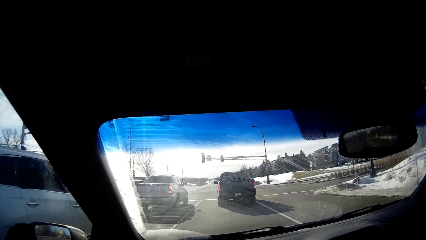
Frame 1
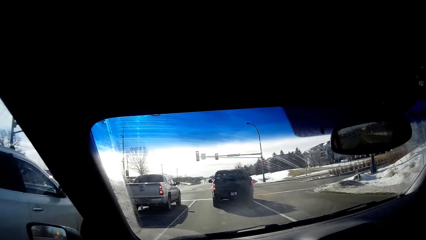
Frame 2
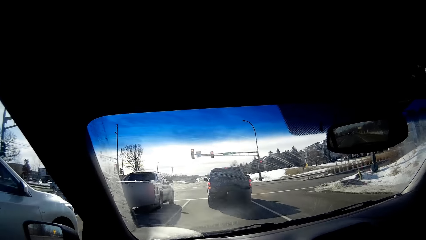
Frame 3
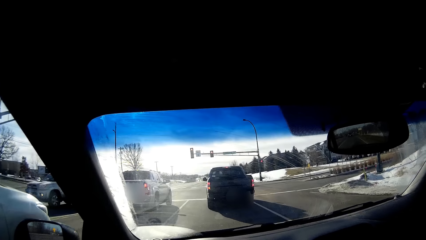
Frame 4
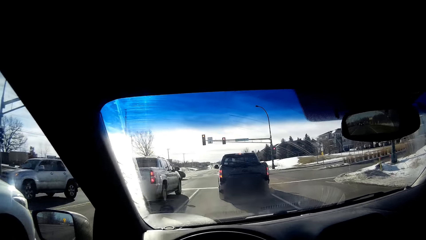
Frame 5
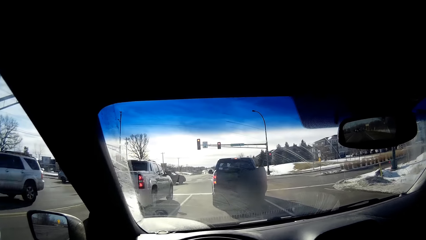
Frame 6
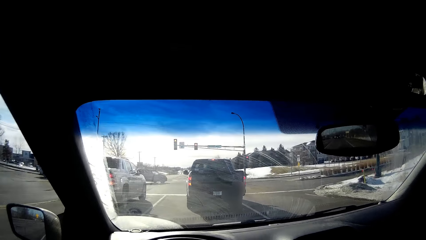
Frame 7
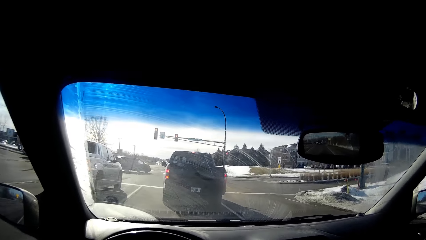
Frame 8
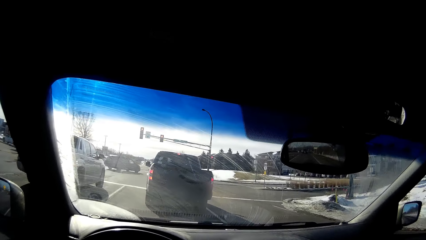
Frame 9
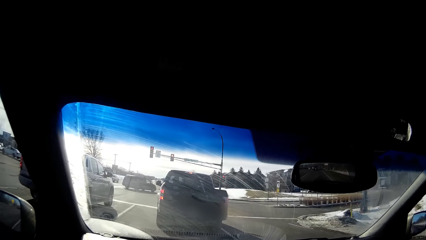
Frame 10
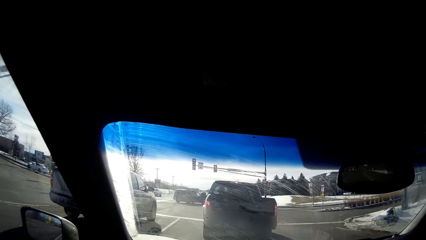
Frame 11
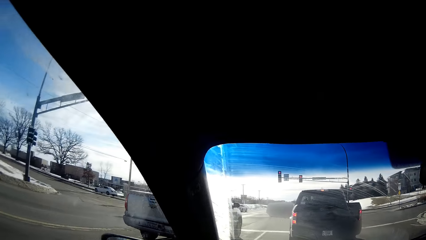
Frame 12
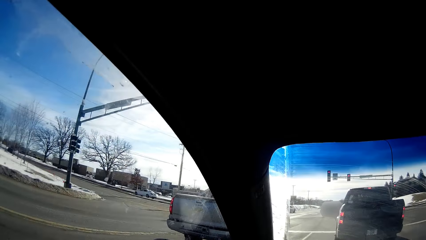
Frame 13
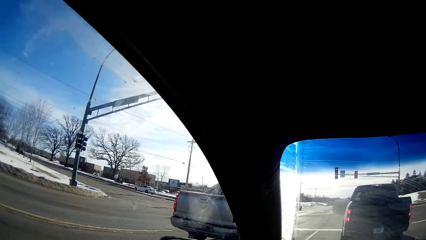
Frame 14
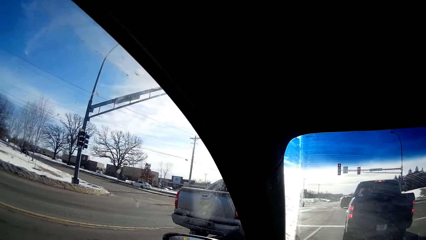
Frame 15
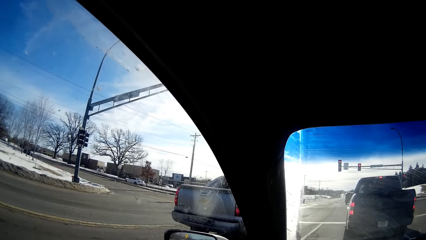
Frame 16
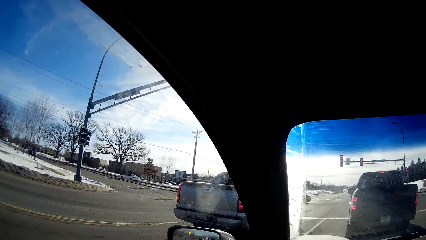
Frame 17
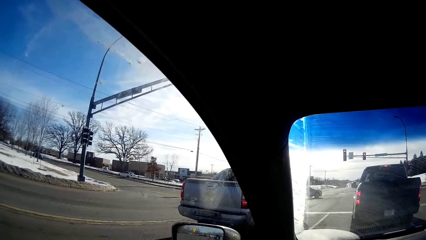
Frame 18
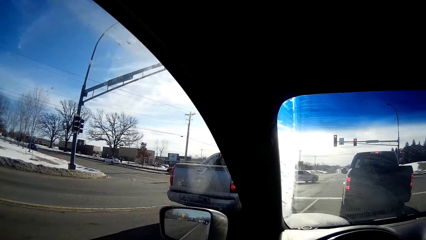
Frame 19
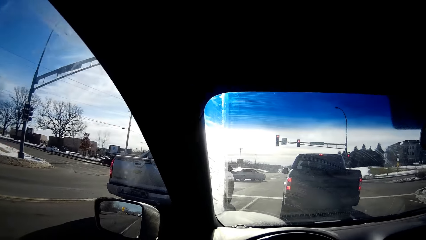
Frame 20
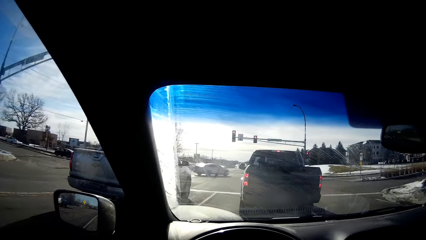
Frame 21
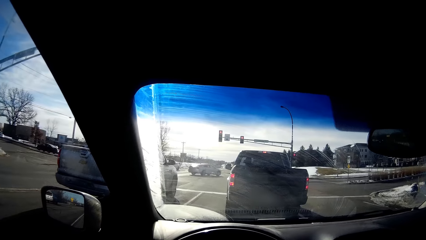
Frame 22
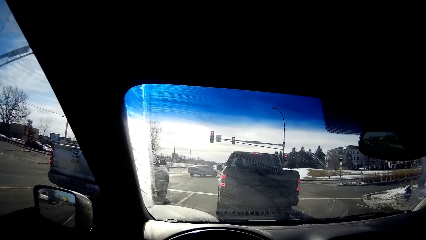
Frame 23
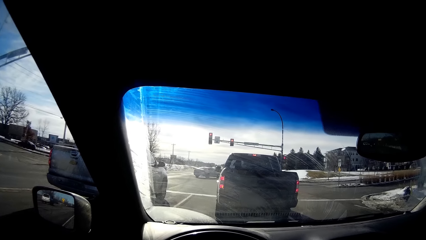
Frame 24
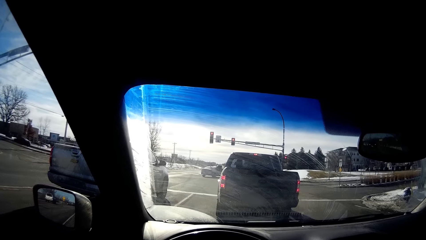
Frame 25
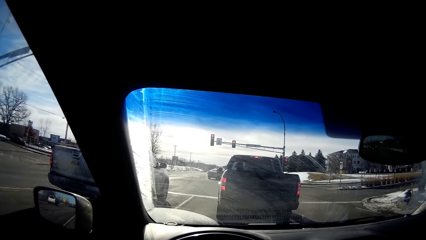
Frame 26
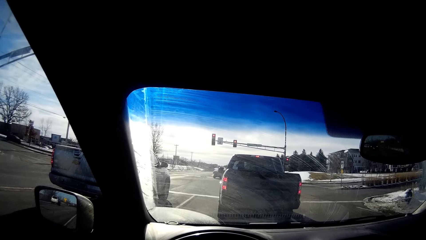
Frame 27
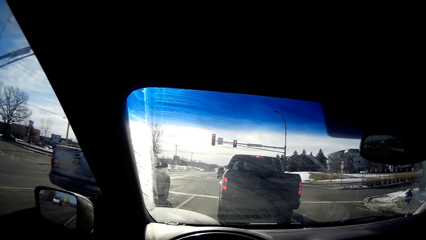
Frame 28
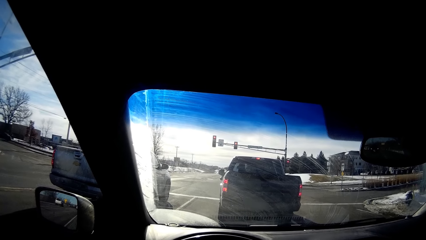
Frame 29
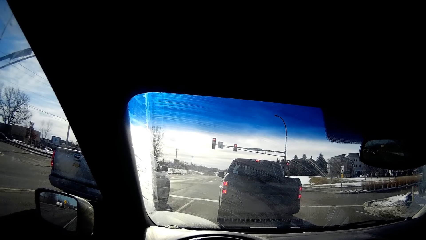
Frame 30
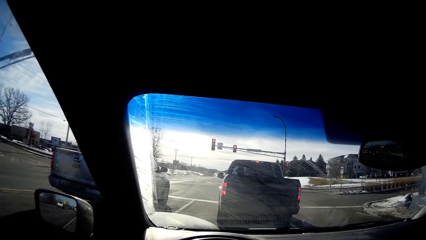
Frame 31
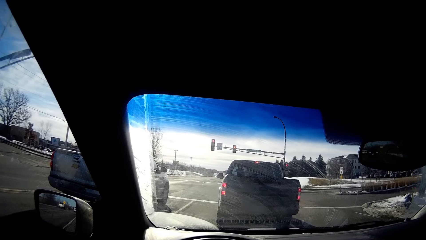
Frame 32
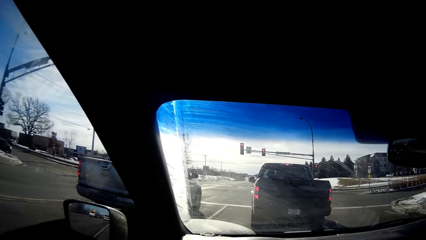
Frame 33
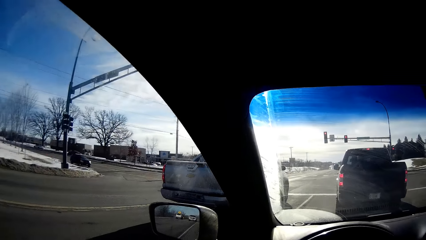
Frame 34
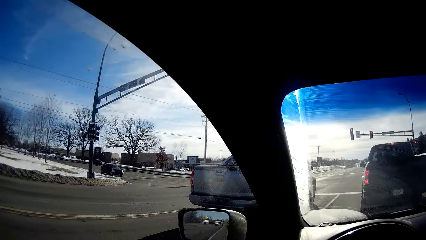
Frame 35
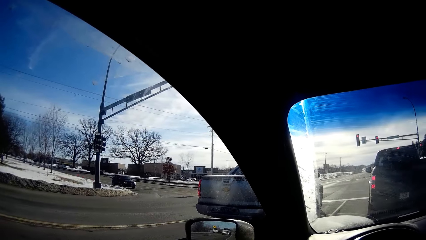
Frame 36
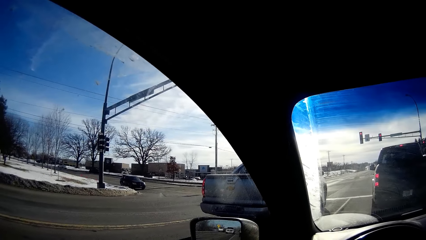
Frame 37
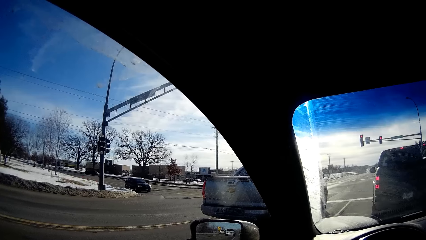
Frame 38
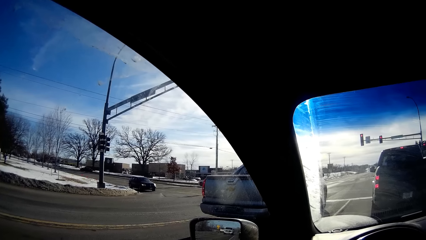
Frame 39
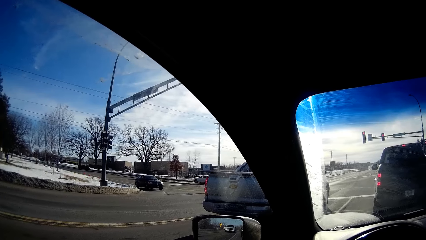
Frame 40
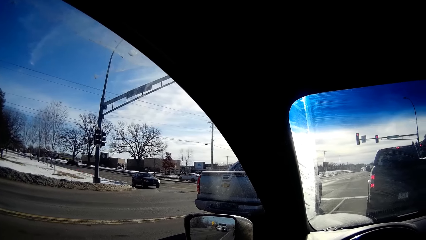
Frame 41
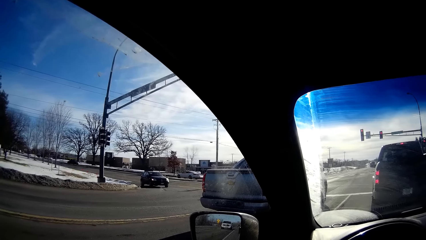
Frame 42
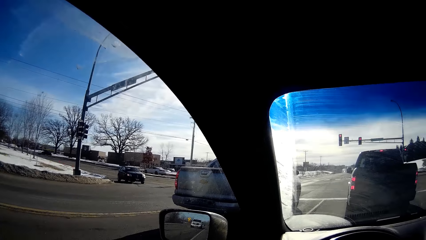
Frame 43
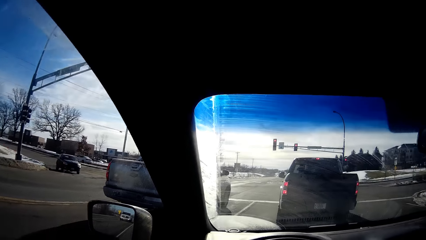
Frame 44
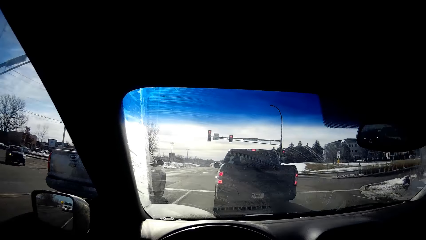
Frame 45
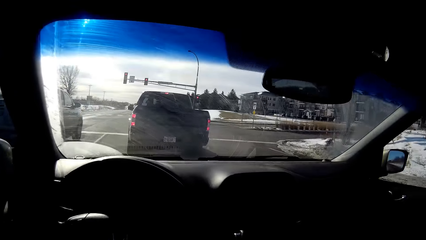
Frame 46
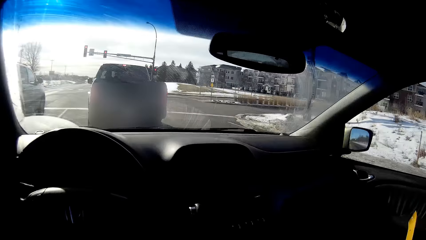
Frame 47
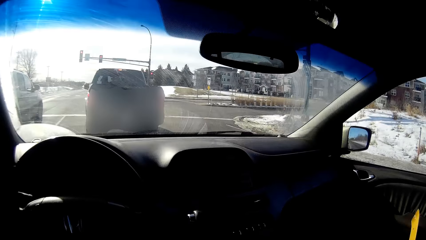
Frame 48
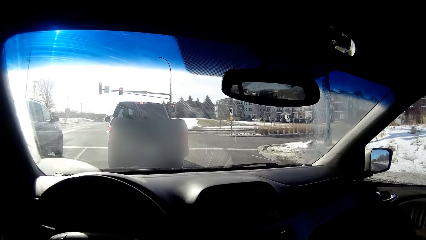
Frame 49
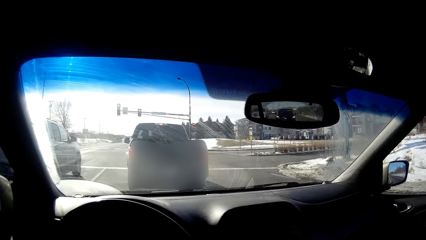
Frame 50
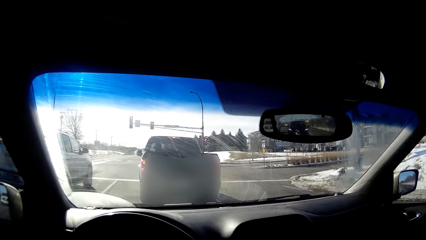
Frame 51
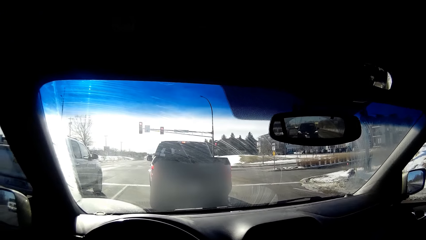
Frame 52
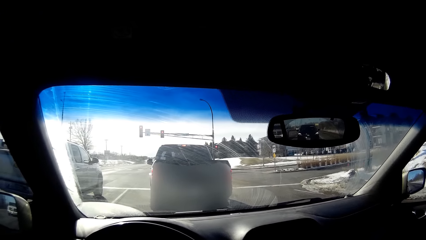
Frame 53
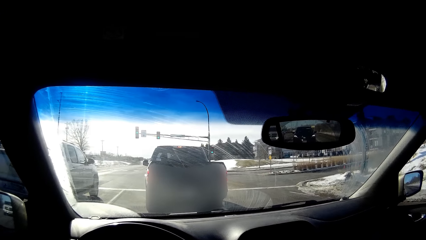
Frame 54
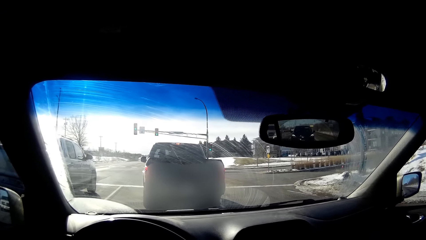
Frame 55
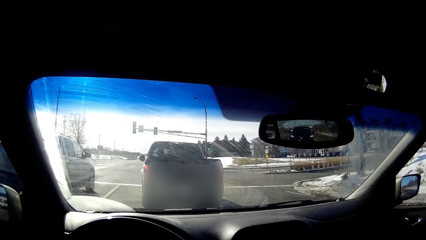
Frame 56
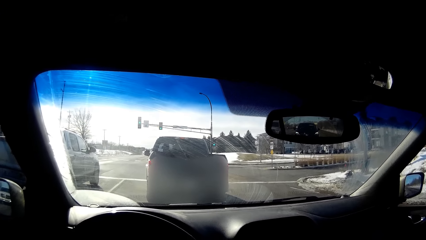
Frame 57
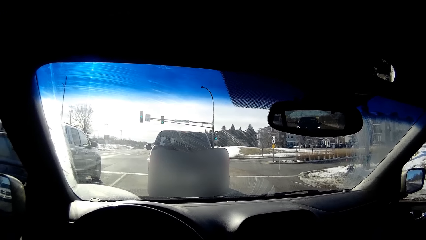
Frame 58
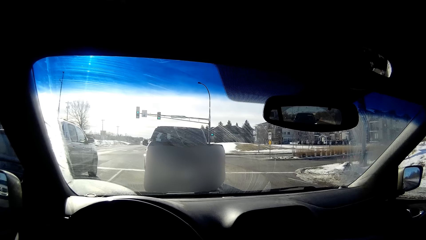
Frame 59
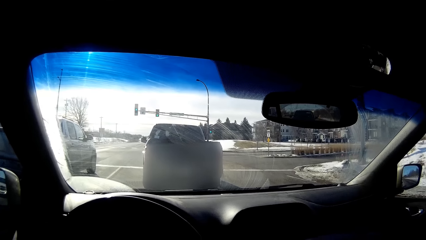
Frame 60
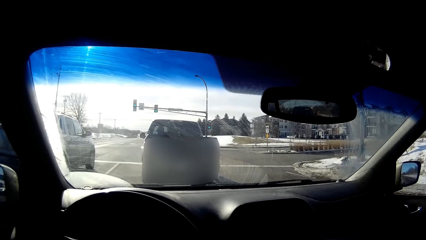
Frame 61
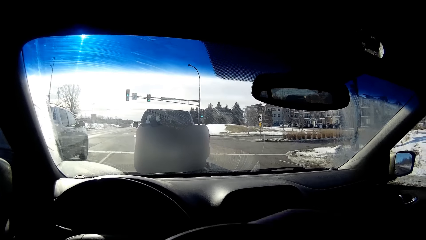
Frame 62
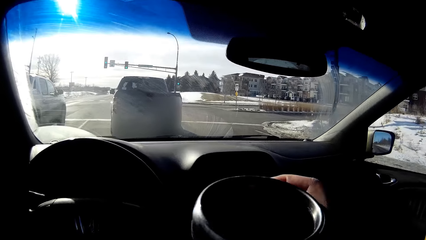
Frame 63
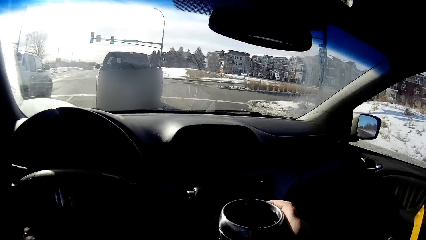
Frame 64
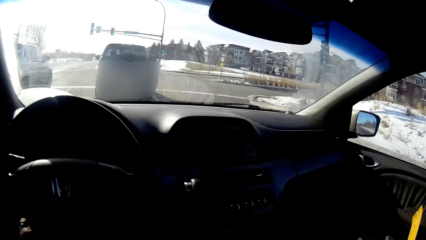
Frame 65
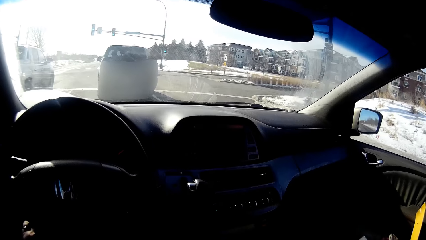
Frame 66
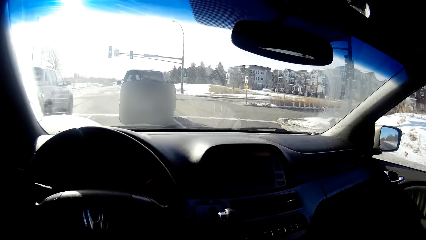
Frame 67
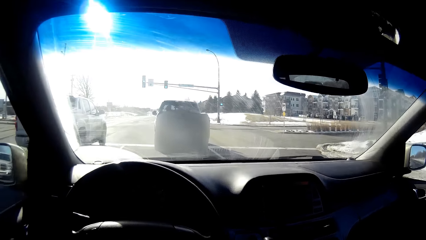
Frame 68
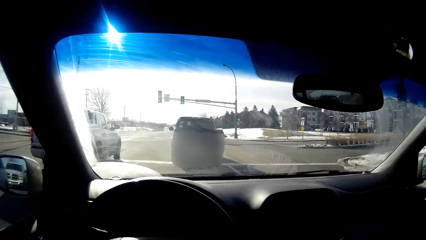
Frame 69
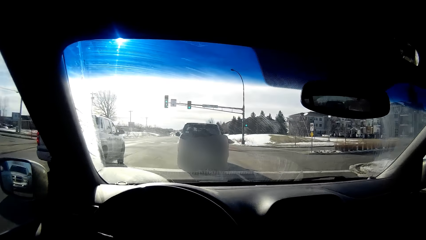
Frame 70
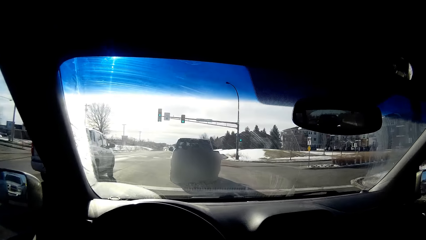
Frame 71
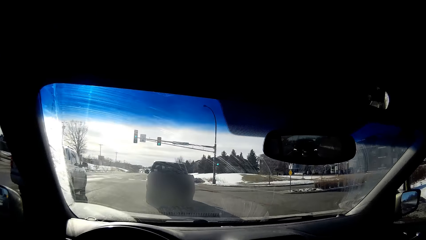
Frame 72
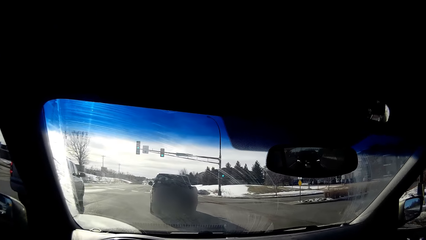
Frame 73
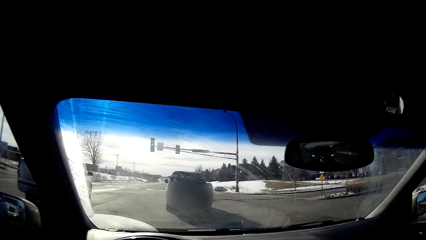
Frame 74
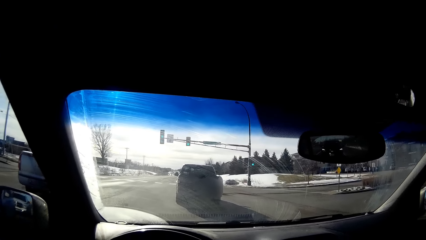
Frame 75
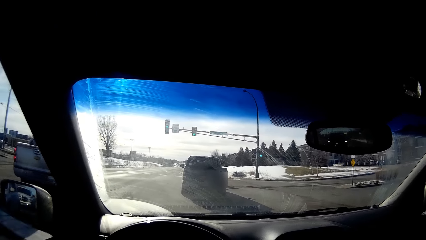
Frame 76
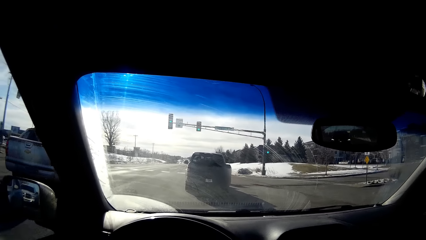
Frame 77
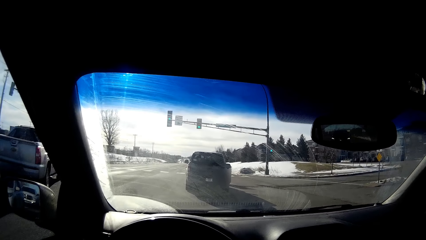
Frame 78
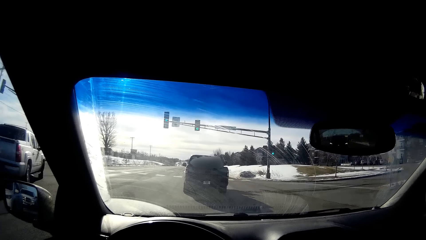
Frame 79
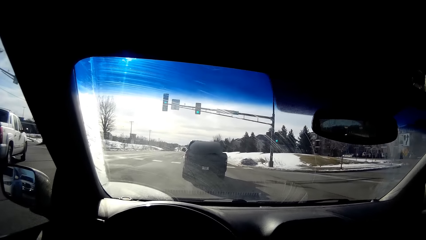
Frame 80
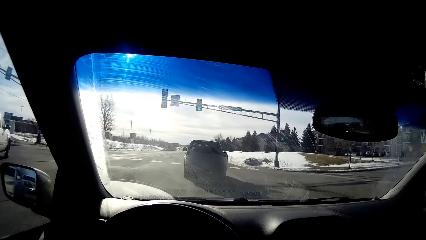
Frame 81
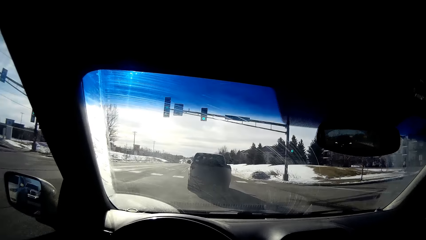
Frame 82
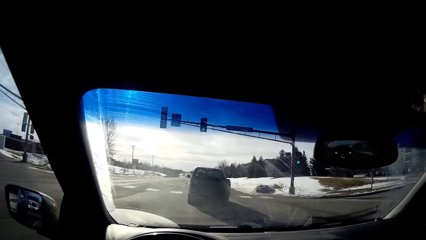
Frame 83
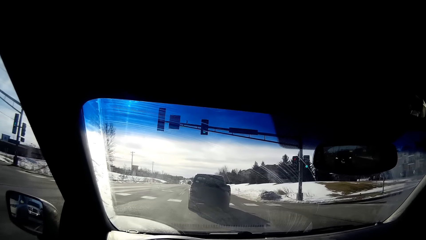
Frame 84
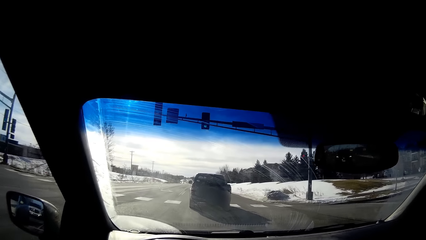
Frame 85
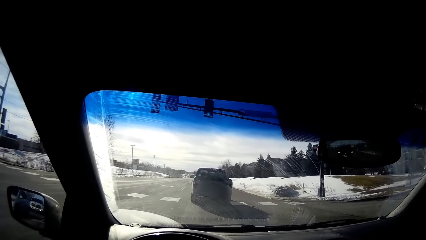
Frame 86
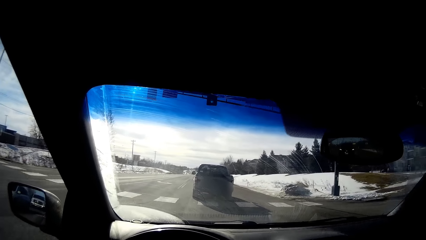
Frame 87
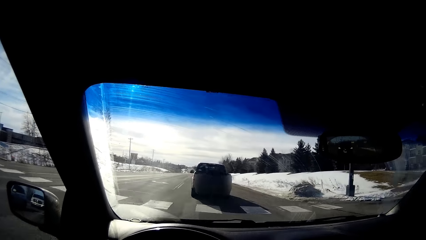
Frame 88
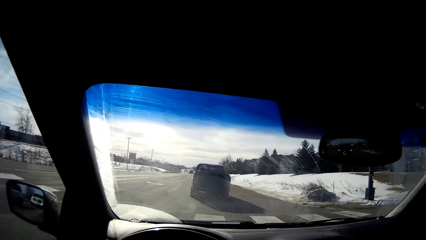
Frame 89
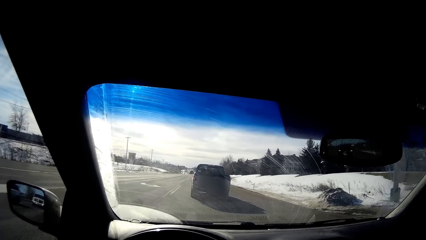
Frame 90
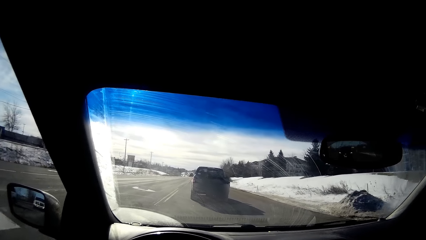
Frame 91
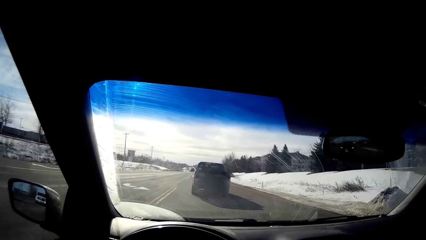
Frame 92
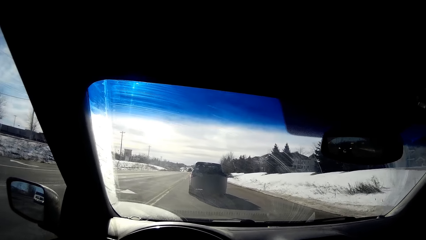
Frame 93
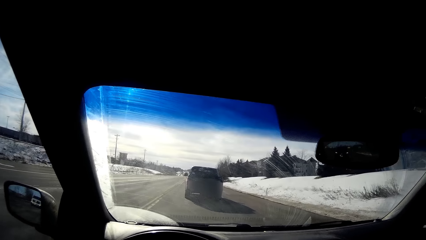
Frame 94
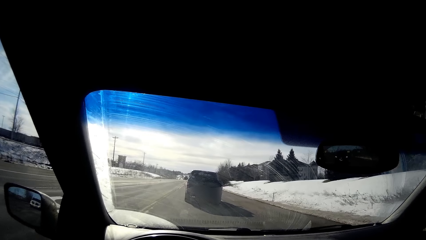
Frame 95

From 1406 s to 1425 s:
The camera wearer stops the car at the junction. They observe the road. They place the mug on the cup holder. They drive the car forward on the road.
